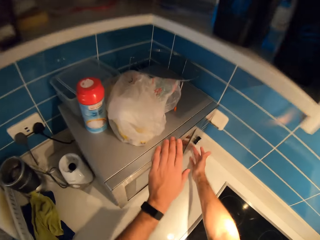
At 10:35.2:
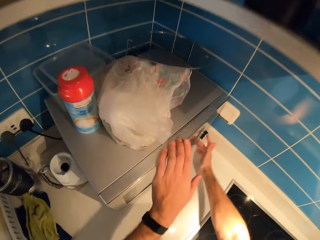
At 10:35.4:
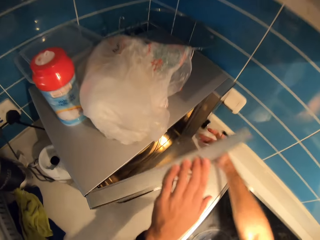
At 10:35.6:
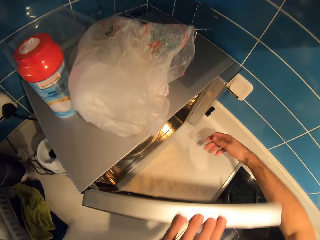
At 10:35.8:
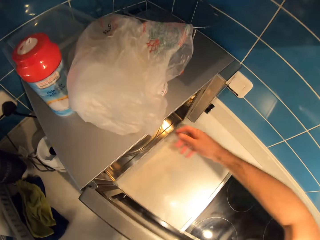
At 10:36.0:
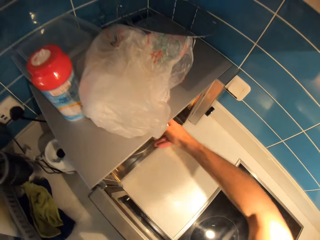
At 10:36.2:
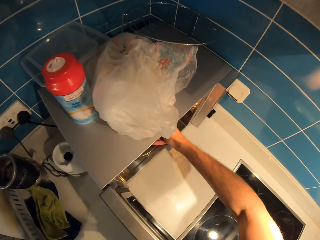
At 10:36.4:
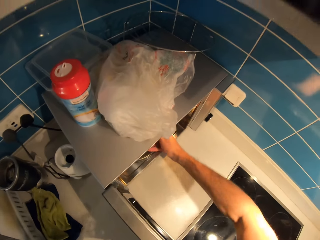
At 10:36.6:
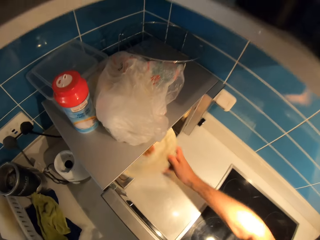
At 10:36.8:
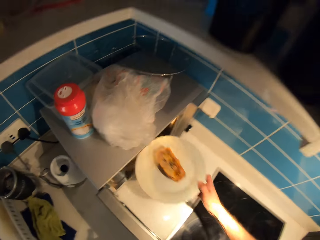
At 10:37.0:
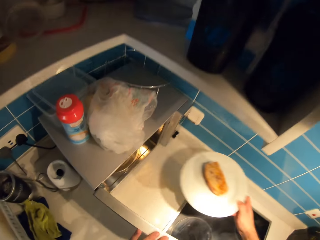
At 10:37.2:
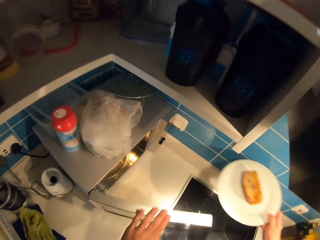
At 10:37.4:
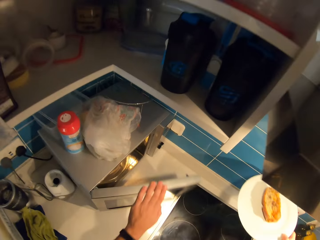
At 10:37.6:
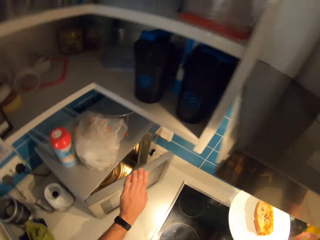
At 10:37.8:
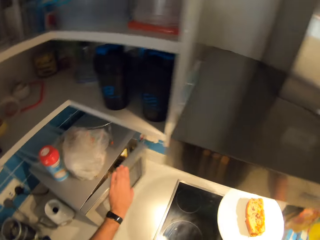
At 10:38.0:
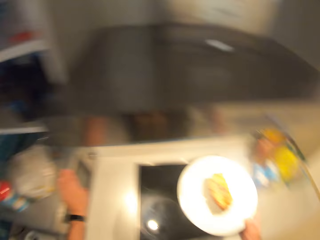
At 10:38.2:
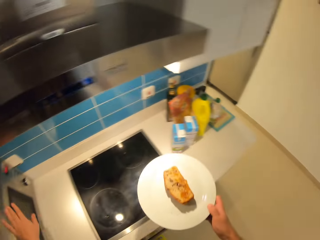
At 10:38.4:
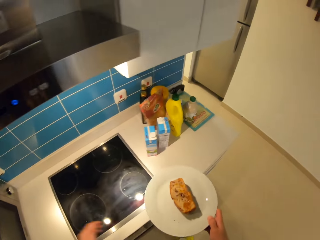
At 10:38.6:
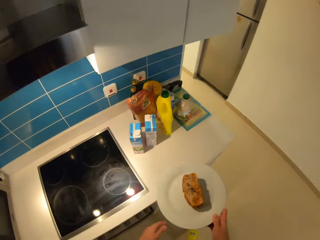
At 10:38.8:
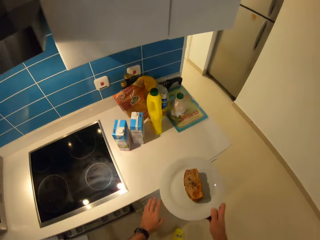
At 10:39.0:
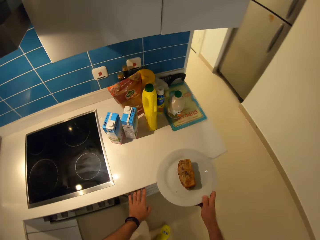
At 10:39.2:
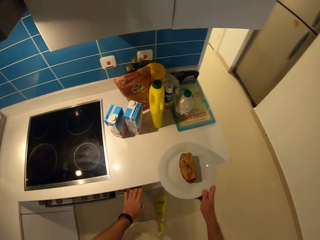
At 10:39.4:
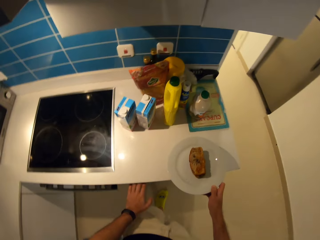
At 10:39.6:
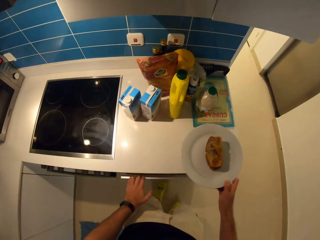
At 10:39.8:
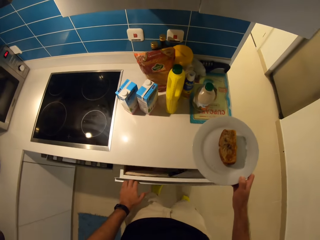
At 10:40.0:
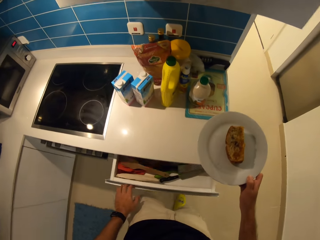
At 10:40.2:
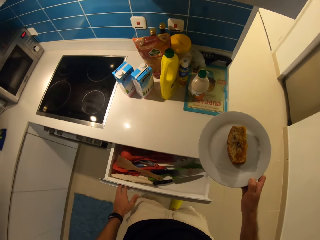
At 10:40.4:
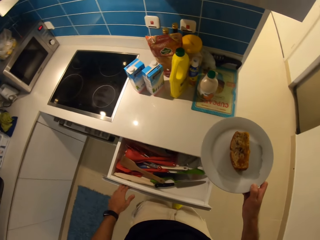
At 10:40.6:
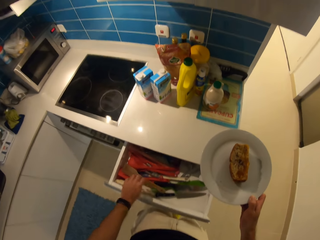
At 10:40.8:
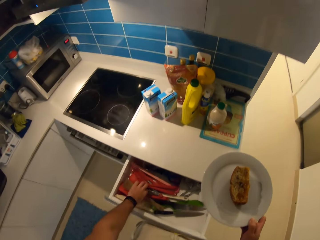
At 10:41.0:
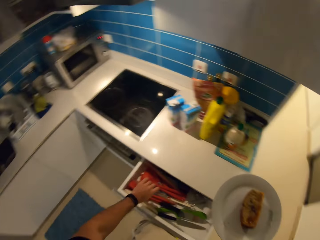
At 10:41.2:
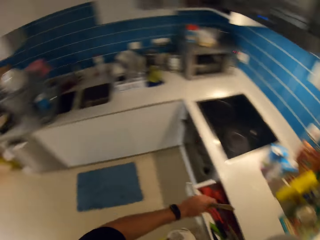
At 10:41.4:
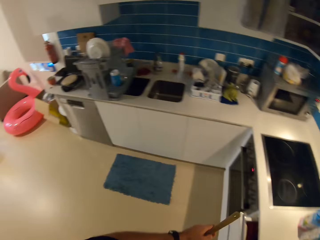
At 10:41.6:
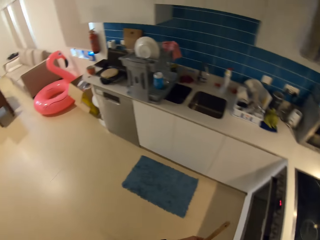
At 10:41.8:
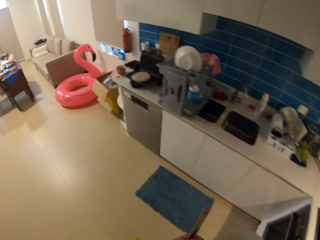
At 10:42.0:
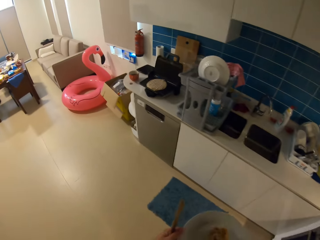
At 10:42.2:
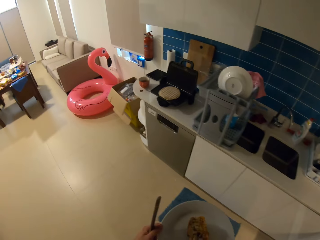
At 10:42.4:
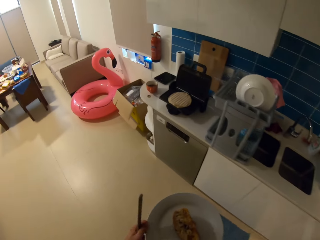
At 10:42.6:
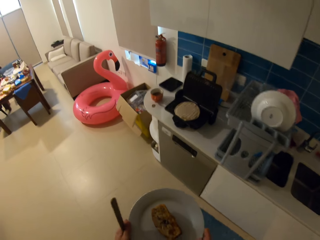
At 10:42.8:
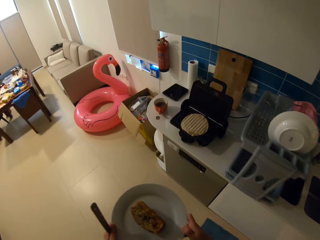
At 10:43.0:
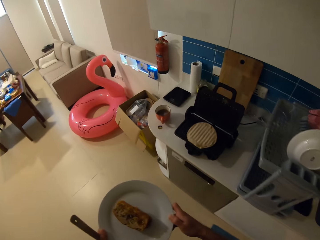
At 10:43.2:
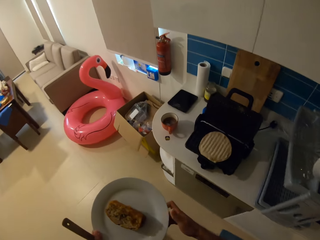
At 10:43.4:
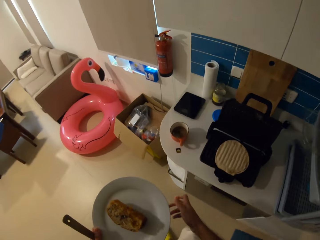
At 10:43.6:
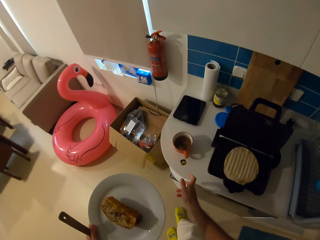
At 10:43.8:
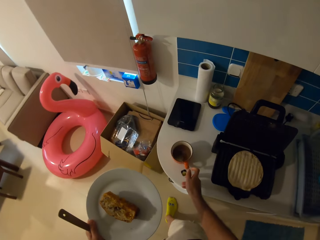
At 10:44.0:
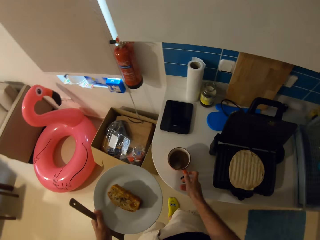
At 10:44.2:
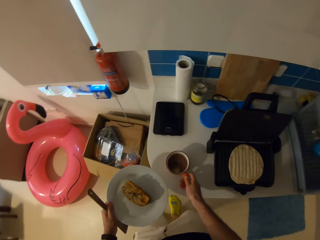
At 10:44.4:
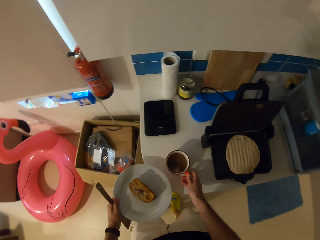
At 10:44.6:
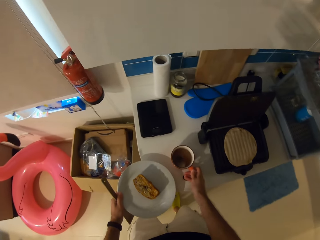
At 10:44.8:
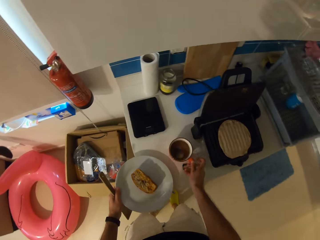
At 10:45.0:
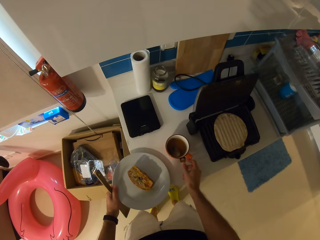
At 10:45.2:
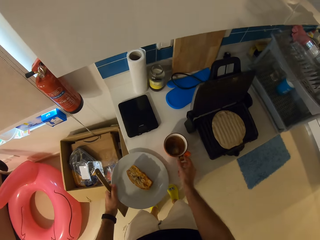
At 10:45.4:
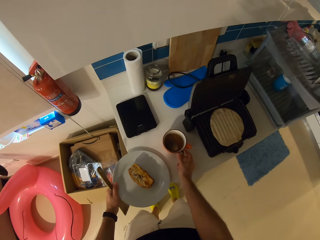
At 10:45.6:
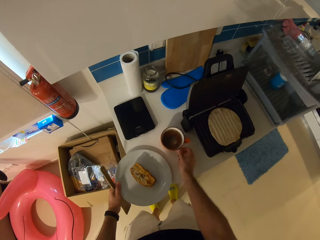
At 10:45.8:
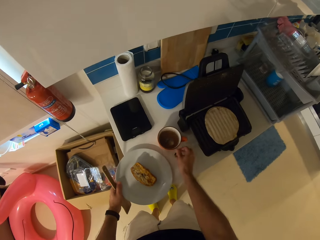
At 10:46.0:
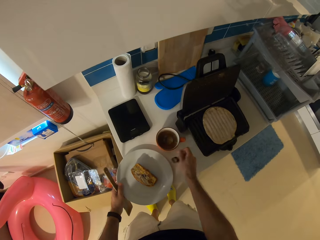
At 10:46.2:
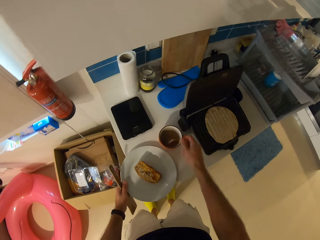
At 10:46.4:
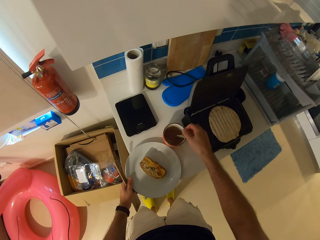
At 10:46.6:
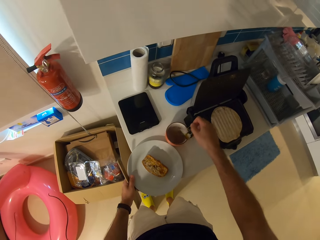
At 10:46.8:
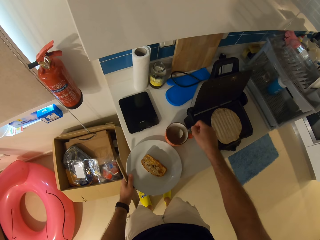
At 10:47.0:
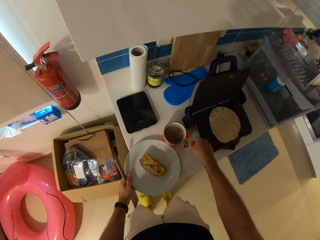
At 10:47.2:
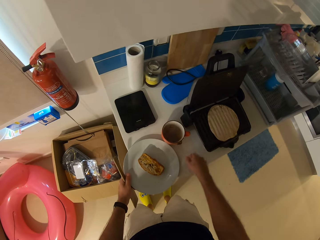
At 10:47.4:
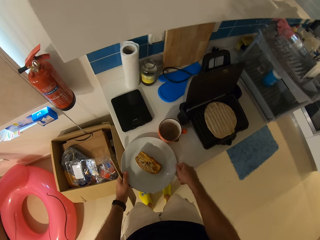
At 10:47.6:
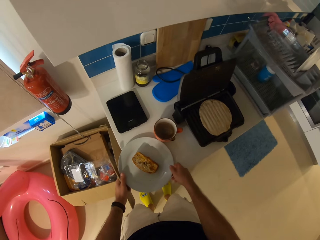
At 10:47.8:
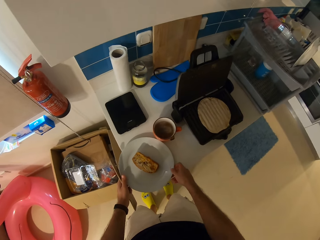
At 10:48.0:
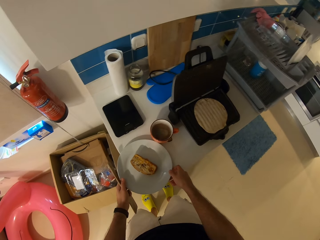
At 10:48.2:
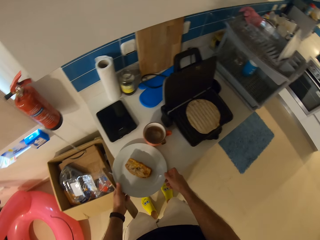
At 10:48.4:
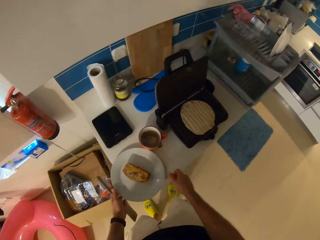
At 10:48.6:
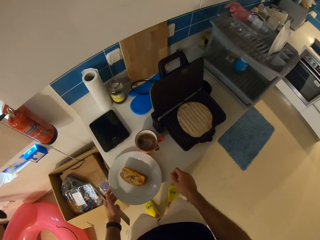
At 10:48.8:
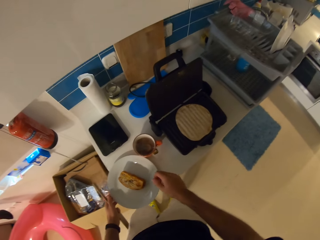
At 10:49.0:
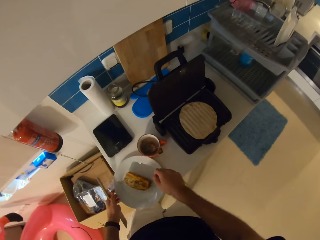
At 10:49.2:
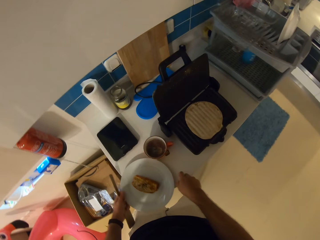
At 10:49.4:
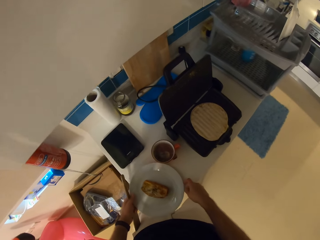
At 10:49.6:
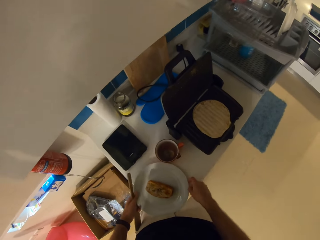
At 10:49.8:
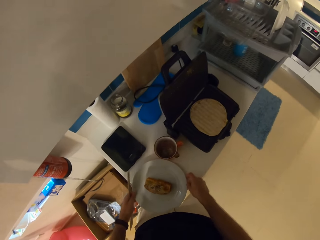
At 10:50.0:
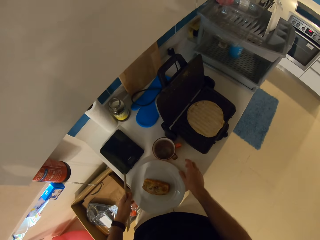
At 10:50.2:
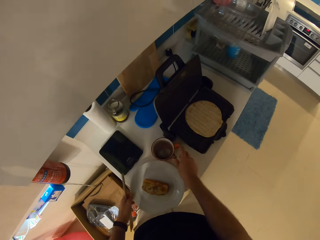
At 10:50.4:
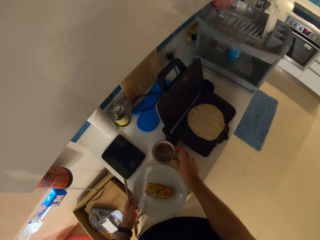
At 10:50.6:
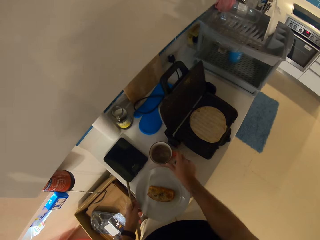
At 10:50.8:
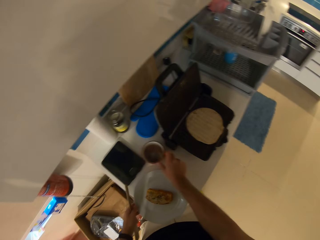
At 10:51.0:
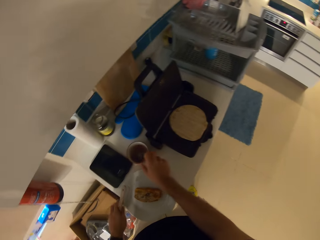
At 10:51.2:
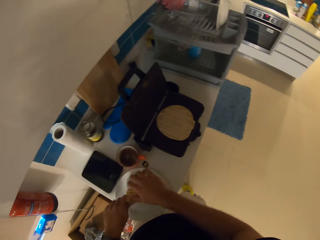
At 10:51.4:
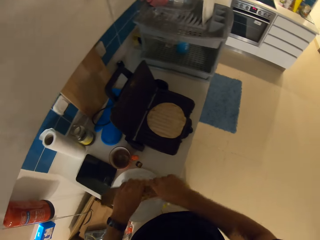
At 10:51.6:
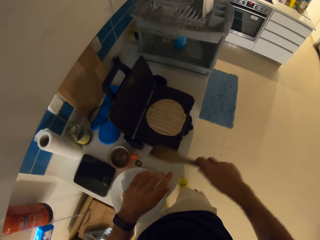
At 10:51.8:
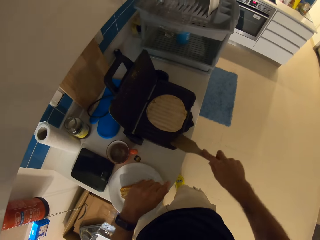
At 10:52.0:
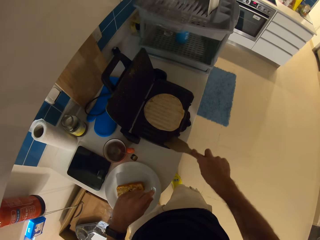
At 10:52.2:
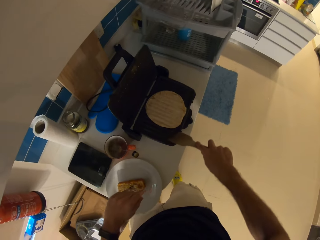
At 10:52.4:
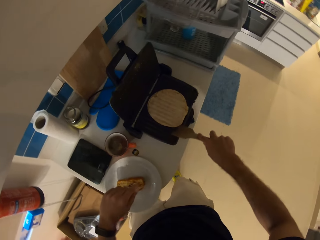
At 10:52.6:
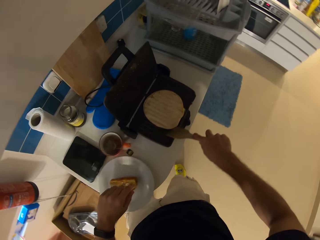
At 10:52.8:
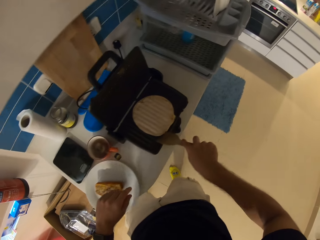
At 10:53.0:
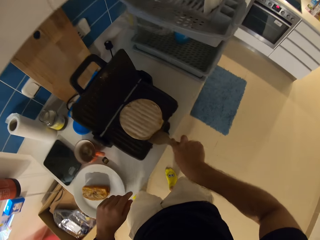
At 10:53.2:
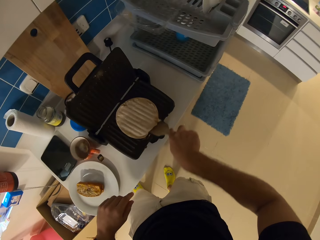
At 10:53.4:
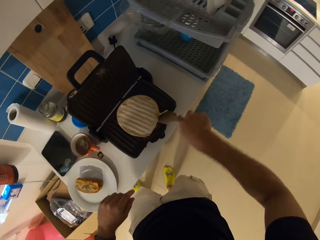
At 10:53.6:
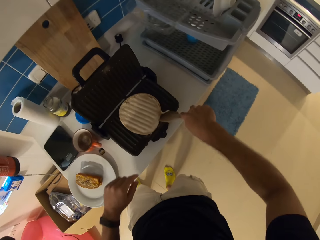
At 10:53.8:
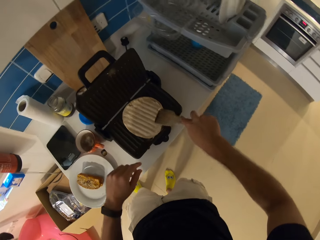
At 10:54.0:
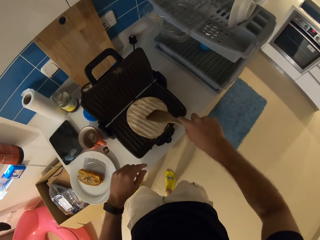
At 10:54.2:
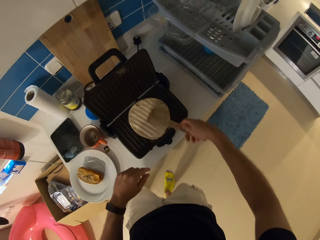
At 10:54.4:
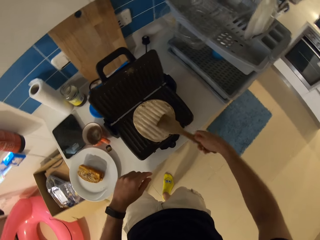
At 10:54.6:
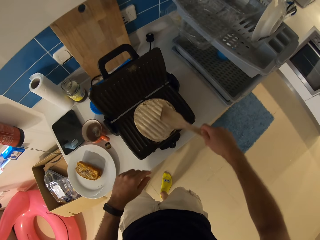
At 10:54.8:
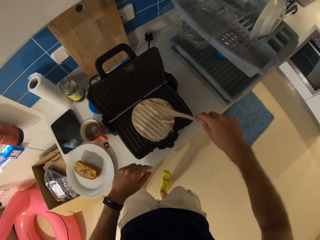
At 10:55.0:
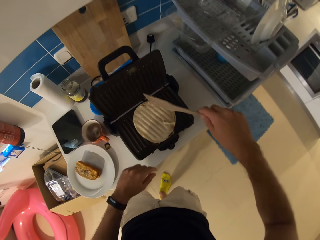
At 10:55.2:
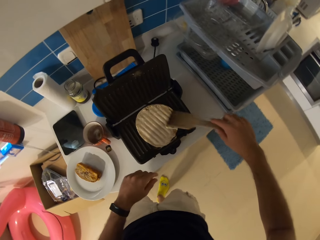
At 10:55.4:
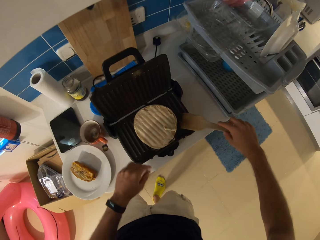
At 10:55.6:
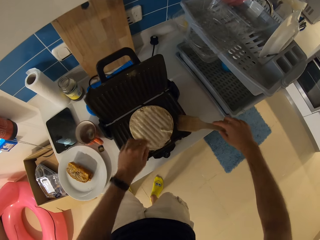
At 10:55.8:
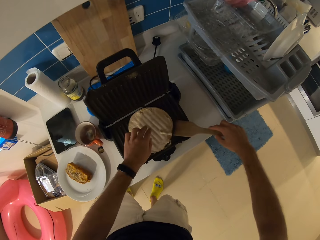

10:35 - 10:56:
The camera wearer opens the microwave with his hands. He takes out a plate of cake from the microwave with his right hand. He closes the microwave with his left hand. He opens a drawer with his left hand. He picks out a wooden spatula spoon from the drawer with his left hand. He closes the drawer with his left lap. He walks in the room. He passes the plate of cake in his right hand to his left hand. He moves the cup of tea lying on the kitchen counter with his right hand. He places the plate of cake in his left hand on the kitchen counter. He adjusts the tea bag in the cup of tea with his right hand. He holds the sachet. He touches a plate. He pushes the cup on the surface. He moves items on the kitchen counter with his hands. He passes the wooden spatula spoon in his left hand to his right hand. He turns a tortilla in the toaster.
